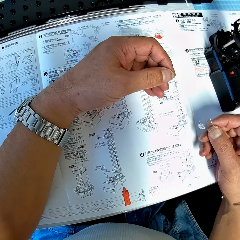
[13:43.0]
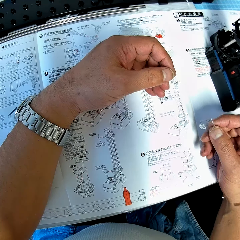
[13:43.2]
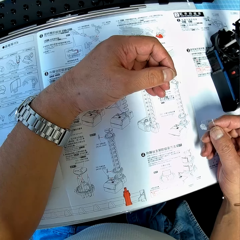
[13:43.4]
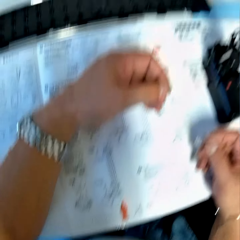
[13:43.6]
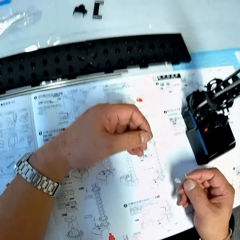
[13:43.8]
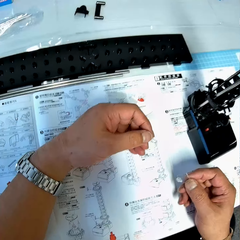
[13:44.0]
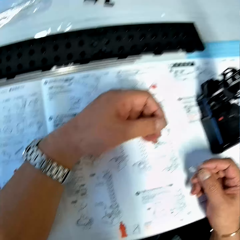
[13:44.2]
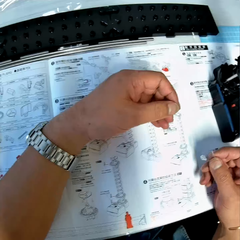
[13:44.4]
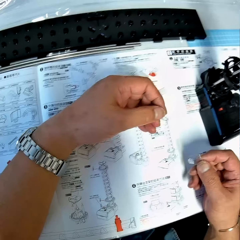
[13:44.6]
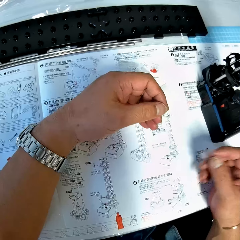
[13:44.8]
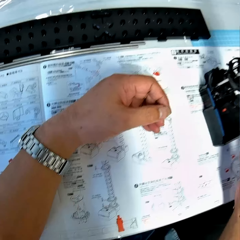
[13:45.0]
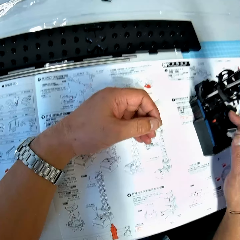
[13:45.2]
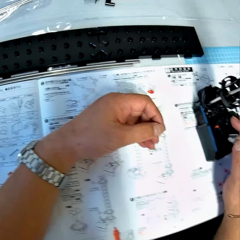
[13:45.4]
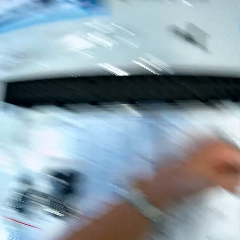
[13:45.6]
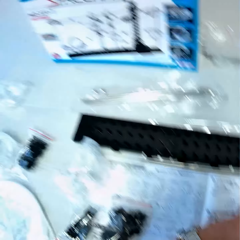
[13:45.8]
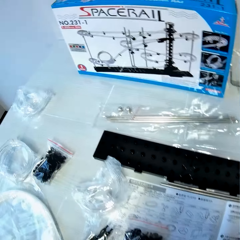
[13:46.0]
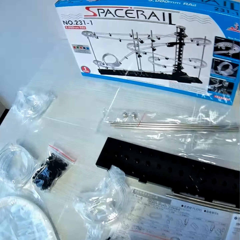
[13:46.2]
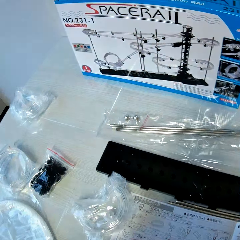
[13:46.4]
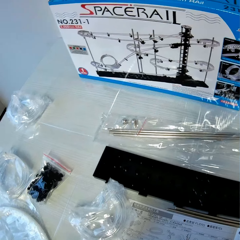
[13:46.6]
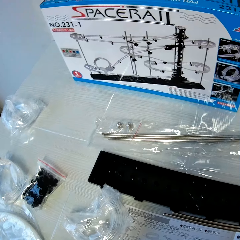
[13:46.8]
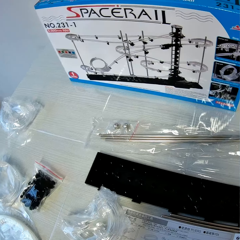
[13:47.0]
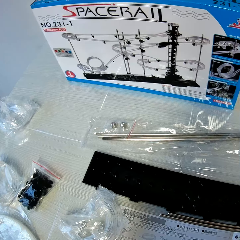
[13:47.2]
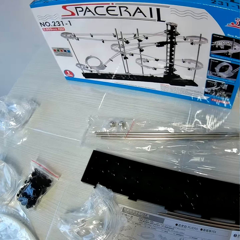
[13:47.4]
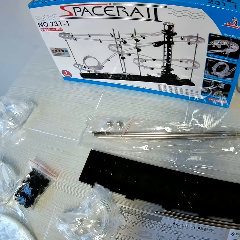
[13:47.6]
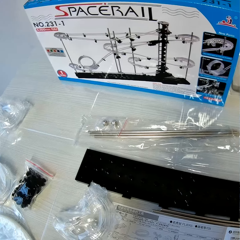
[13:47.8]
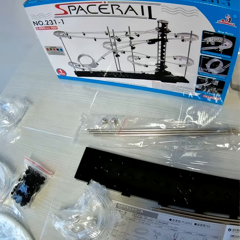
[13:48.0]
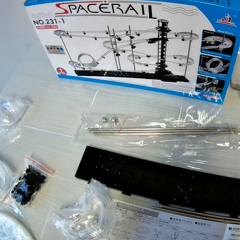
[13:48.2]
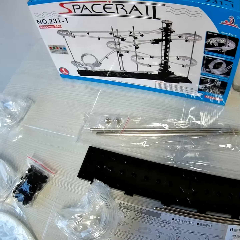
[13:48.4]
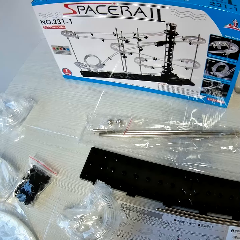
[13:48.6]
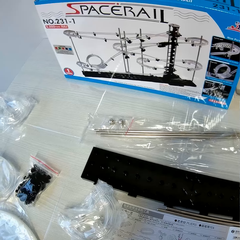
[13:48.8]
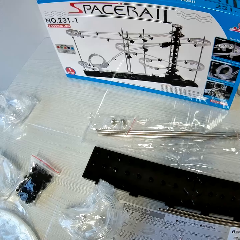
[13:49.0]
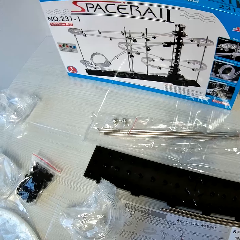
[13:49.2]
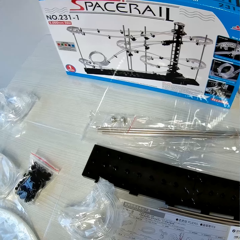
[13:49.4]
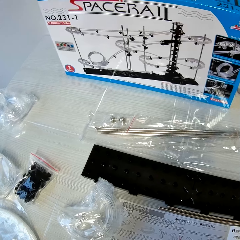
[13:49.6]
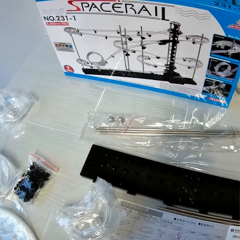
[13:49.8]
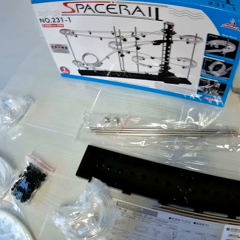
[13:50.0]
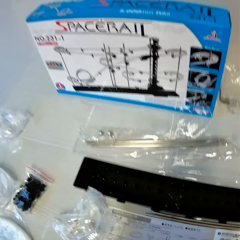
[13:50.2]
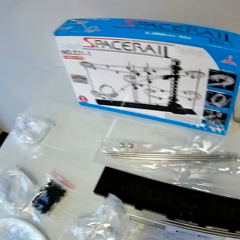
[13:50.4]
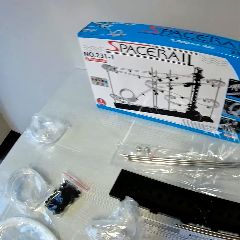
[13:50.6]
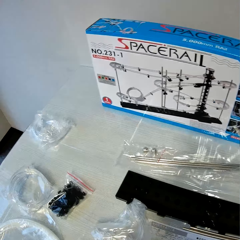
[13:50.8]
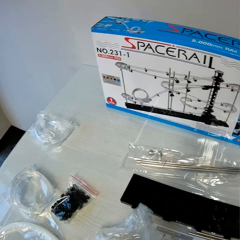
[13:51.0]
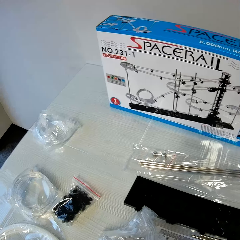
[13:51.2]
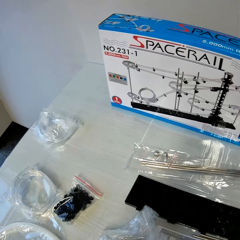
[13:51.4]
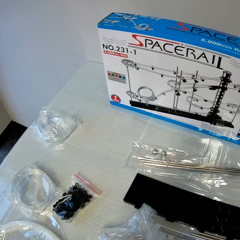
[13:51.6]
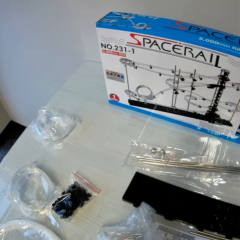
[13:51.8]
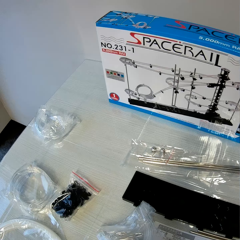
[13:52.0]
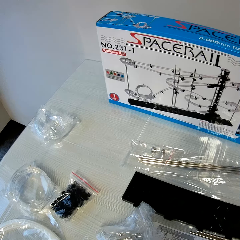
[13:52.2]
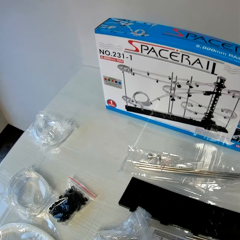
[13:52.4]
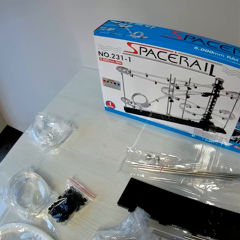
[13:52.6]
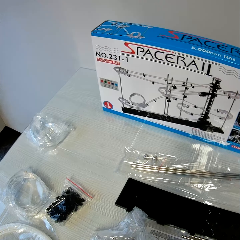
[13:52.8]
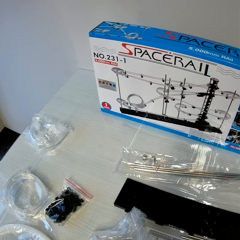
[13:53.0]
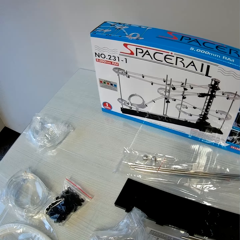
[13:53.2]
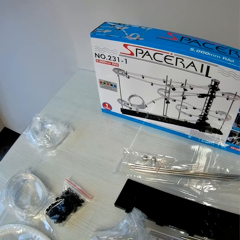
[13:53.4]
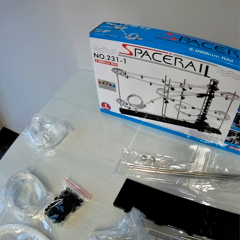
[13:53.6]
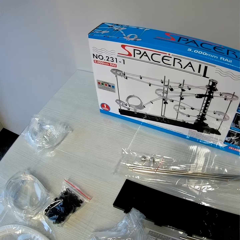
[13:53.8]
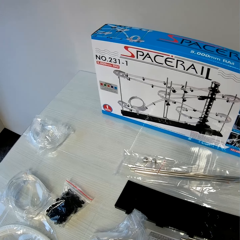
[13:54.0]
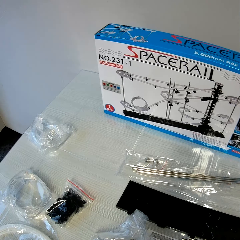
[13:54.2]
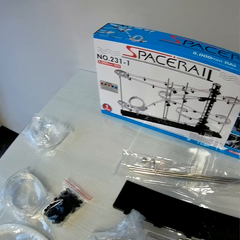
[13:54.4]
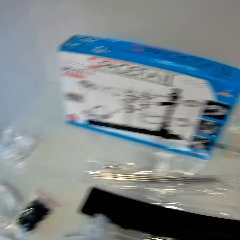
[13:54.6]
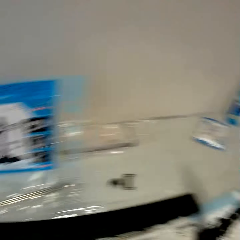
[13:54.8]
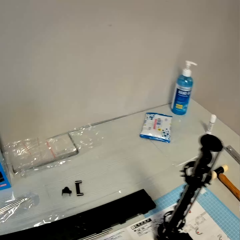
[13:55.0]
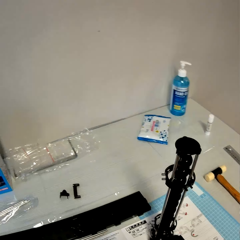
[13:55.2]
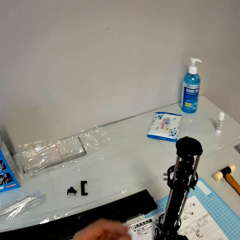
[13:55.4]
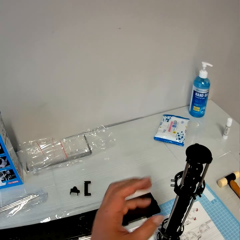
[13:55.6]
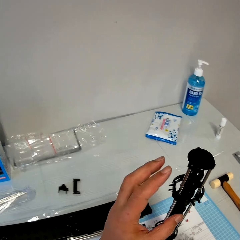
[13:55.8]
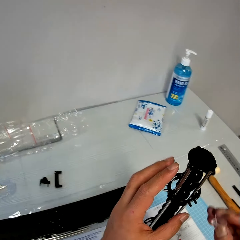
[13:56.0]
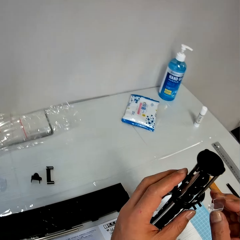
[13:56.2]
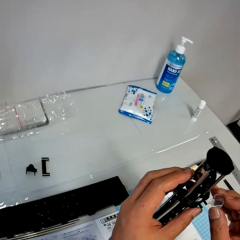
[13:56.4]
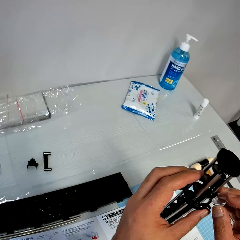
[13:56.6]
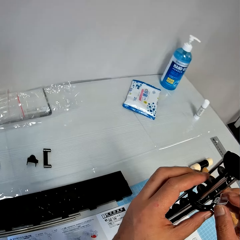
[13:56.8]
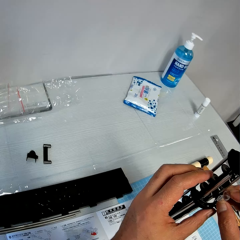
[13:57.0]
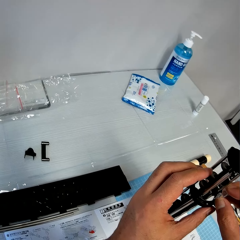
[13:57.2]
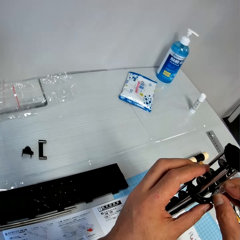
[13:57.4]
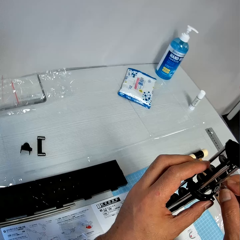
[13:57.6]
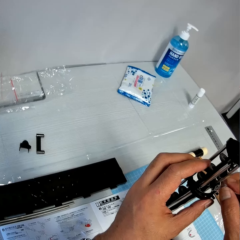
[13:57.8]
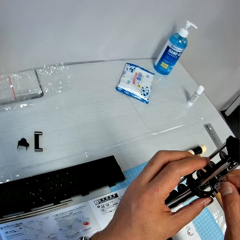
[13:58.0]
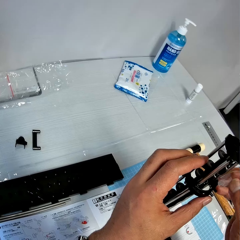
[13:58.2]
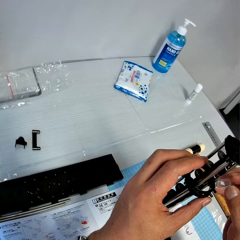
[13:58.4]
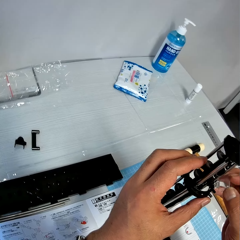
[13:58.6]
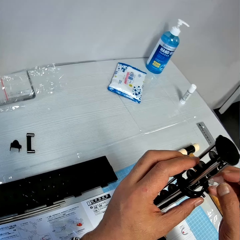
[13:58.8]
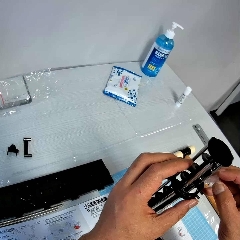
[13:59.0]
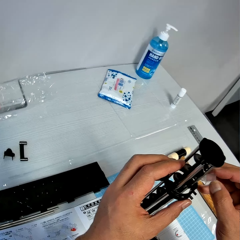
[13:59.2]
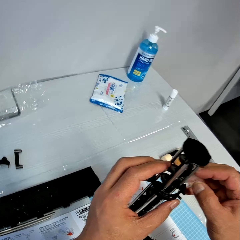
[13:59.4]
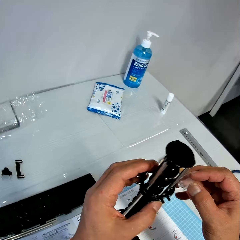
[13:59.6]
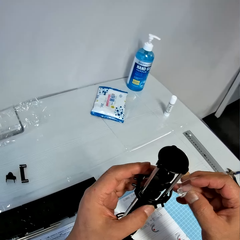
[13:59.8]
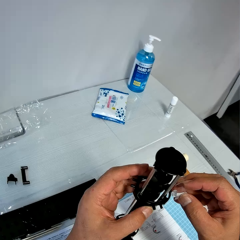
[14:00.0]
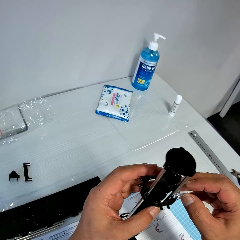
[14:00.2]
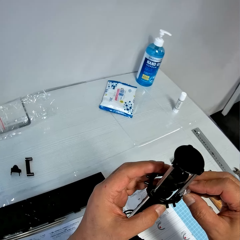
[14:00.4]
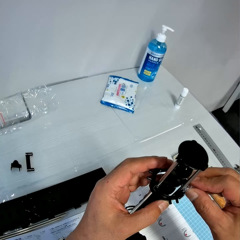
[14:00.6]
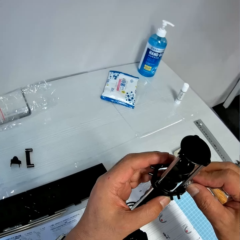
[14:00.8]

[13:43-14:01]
The camera wearer touches an antenna on the table with his right hand. He looks around. He stares at the gearbox on the table. He holds the antenna on the table with his left hand. He fixes the piece in his right hand to the antenna.

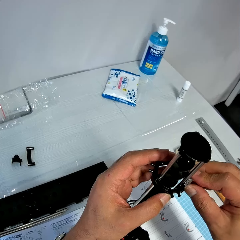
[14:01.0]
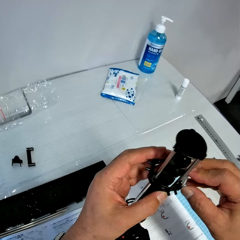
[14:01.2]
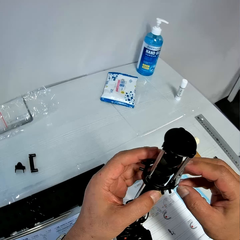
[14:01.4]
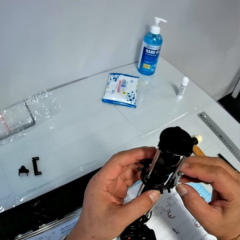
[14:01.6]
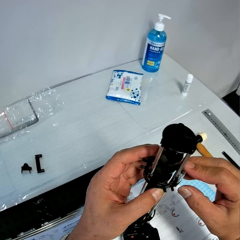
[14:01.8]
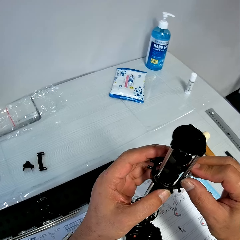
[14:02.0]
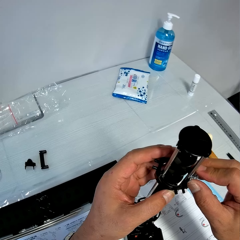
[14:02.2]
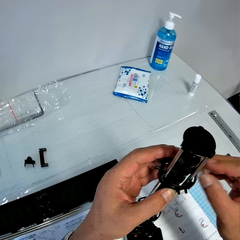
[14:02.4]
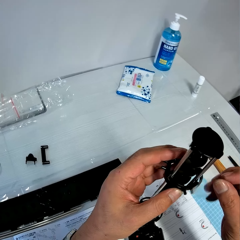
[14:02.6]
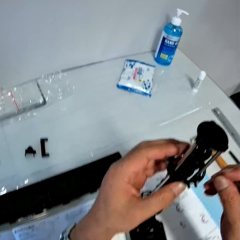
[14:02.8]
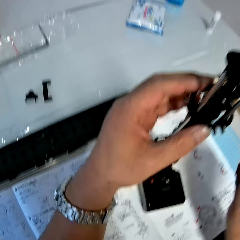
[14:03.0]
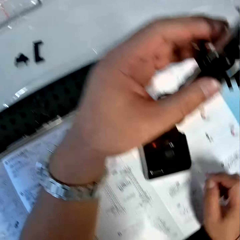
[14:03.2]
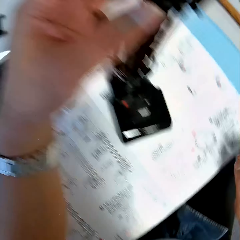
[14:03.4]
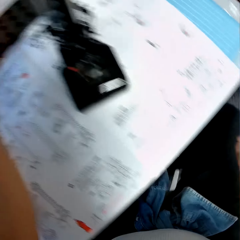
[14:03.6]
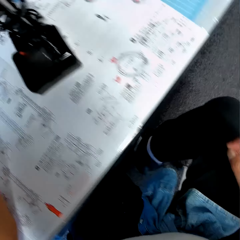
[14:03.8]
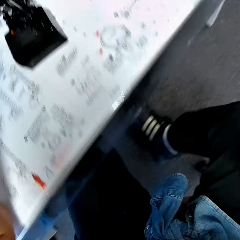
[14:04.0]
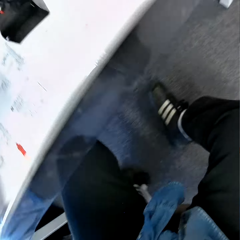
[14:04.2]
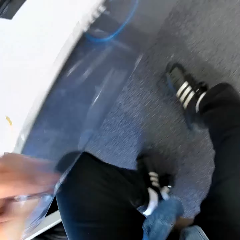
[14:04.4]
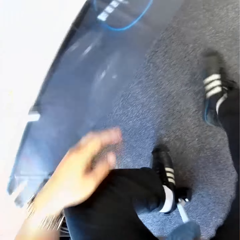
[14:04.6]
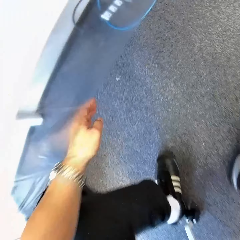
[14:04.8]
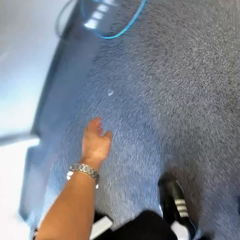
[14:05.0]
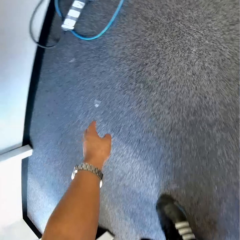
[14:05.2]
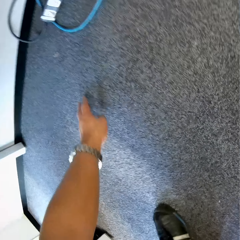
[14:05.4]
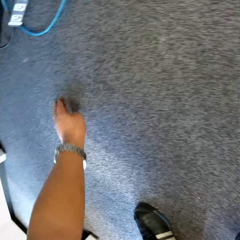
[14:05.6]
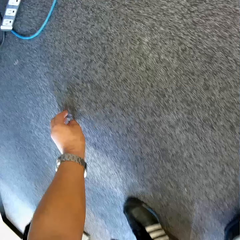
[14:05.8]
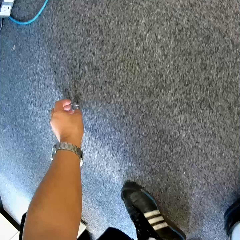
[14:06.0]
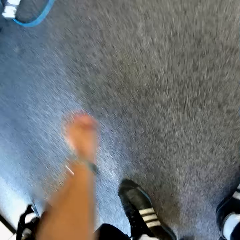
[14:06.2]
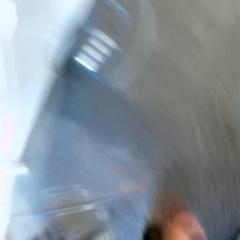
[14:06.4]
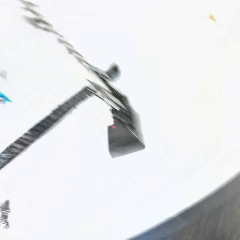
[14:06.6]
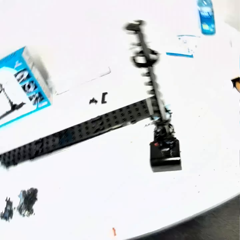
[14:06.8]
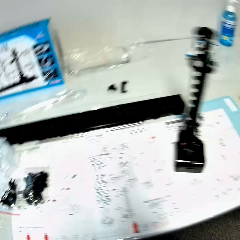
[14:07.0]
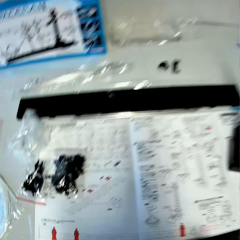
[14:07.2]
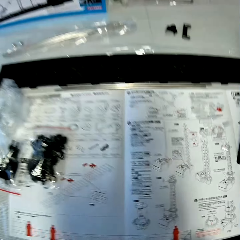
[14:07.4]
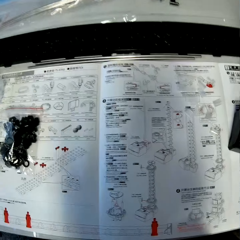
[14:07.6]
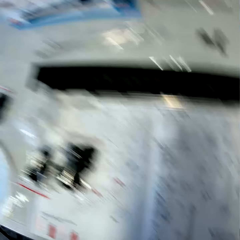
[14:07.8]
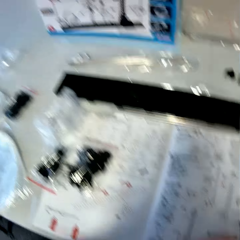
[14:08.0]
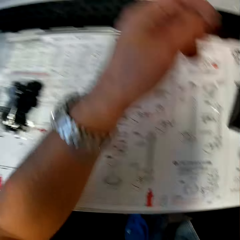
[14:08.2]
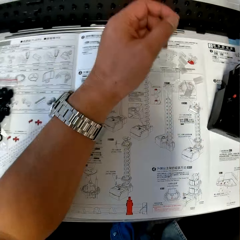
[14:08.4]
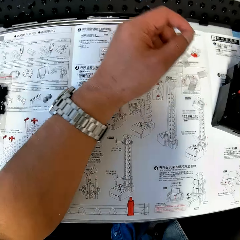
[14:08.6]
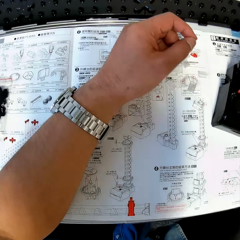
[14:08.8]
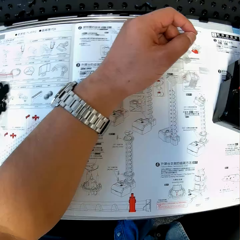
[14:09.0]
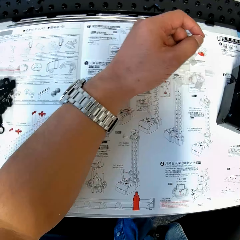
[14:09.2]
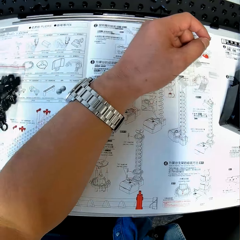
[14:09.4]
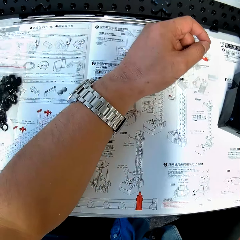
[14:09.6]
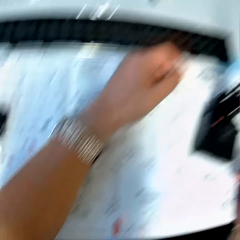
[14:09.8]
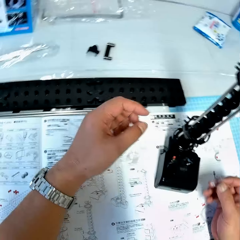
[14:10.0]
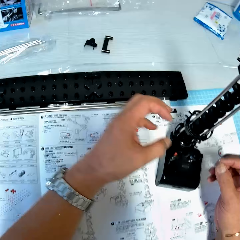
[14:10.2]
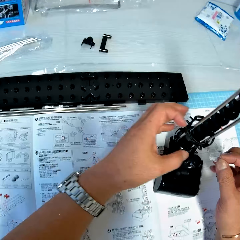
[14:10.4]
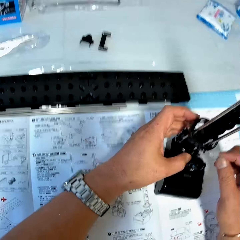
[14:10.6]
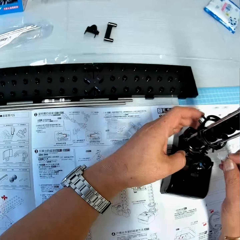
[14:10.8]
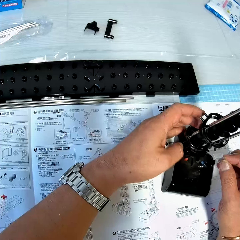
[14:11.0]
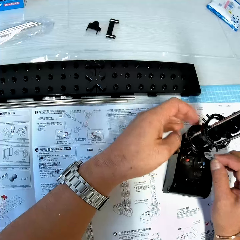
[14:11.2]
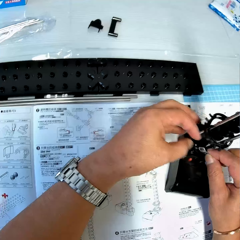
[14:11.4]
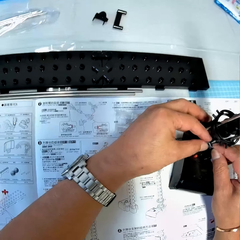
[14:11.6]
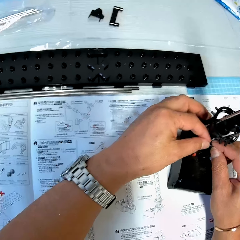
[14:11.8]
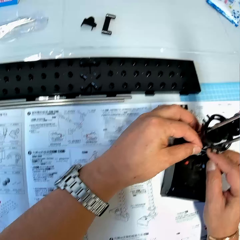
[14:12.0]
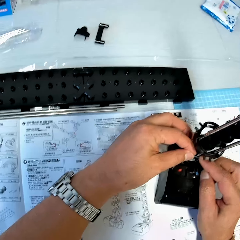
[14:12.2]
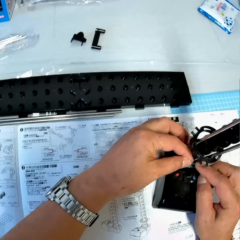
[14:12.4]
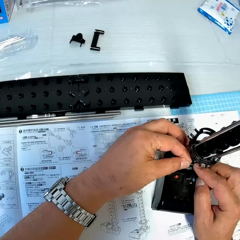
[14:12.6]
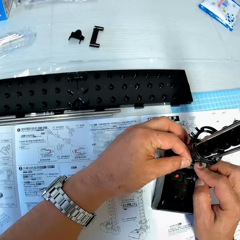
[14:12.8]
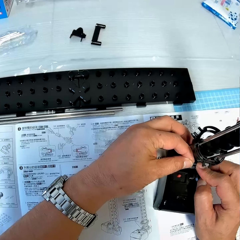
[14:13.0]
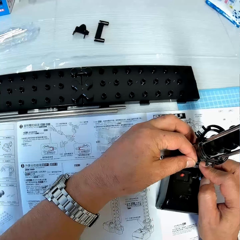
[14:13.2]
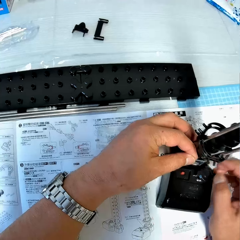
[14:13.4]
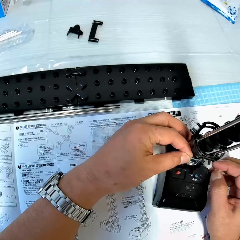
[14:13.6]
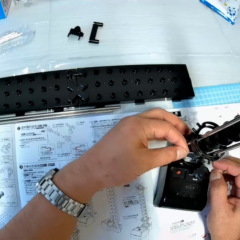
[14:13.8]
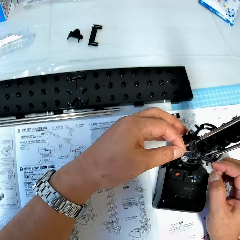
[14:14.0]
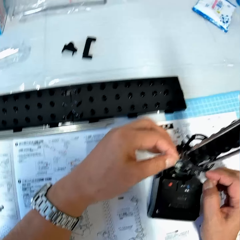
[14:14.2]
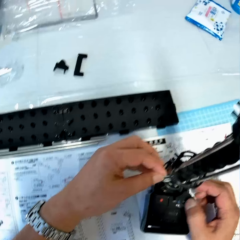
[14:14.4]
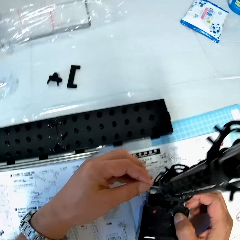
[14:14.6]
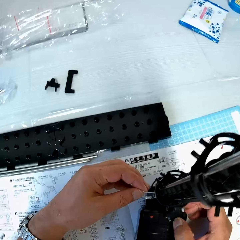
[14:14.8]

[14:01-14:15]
The camera wearer picks up the piece from the floor with his left hand. He places his left hand on the table. He holds the antenna on the table with his left hand. He fixes the piece to the antenna.
